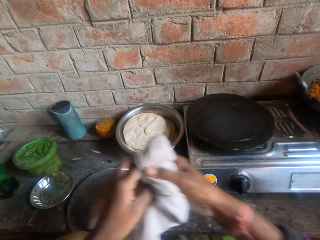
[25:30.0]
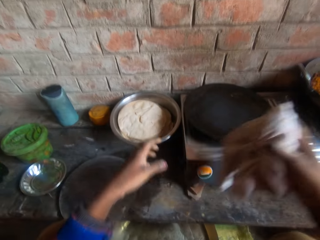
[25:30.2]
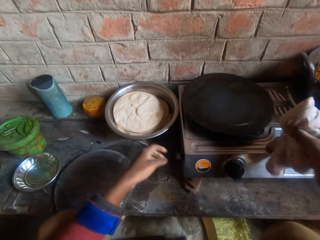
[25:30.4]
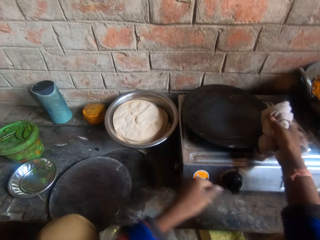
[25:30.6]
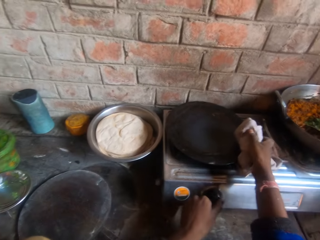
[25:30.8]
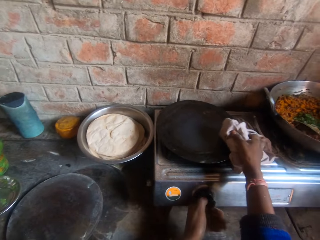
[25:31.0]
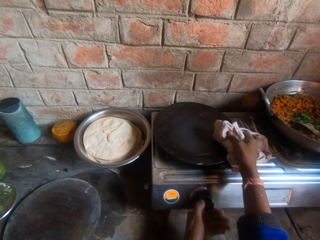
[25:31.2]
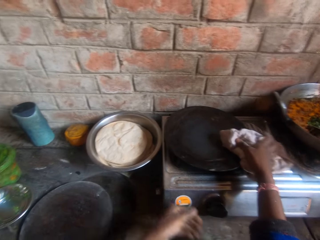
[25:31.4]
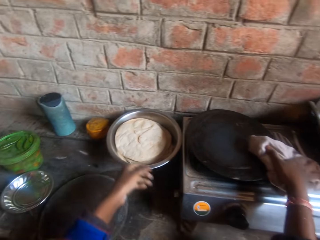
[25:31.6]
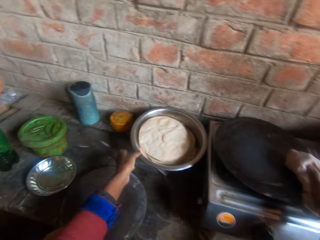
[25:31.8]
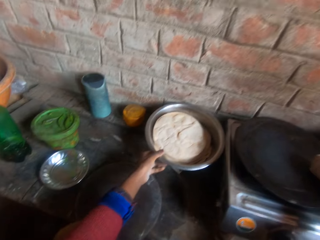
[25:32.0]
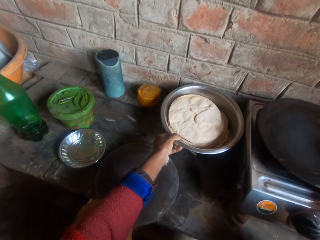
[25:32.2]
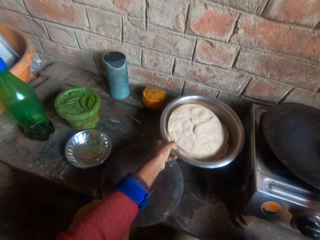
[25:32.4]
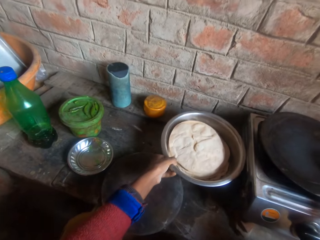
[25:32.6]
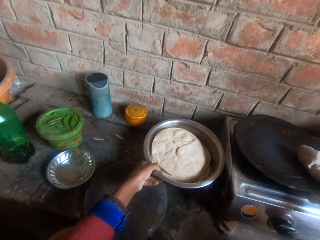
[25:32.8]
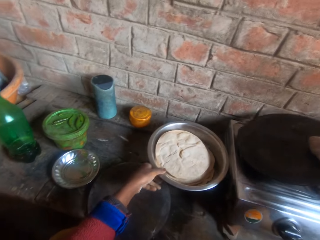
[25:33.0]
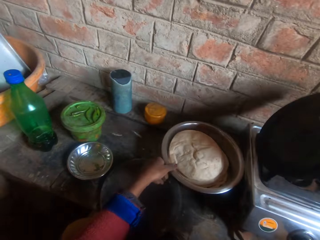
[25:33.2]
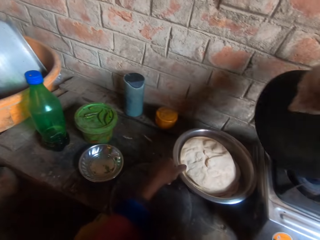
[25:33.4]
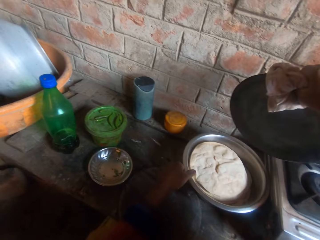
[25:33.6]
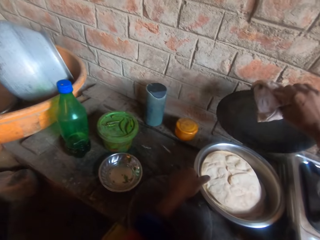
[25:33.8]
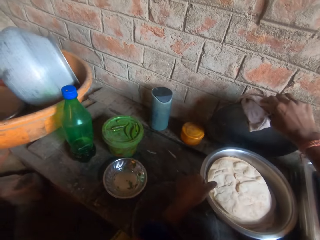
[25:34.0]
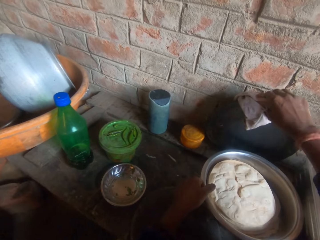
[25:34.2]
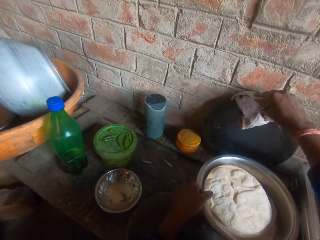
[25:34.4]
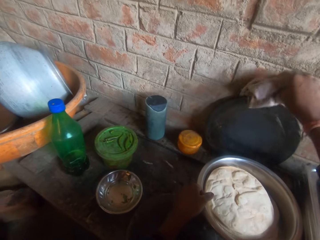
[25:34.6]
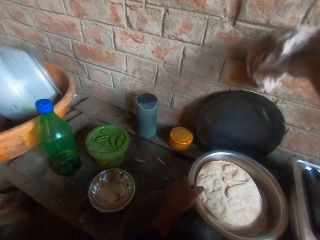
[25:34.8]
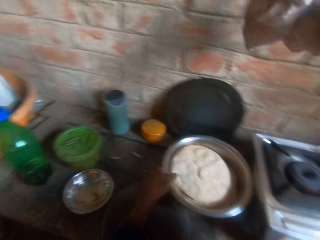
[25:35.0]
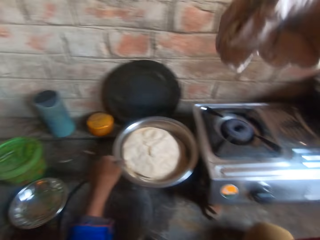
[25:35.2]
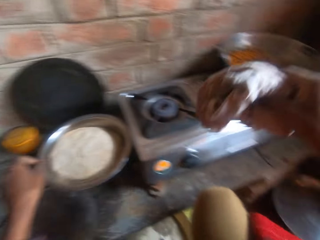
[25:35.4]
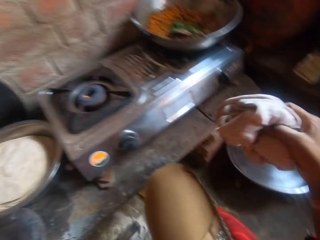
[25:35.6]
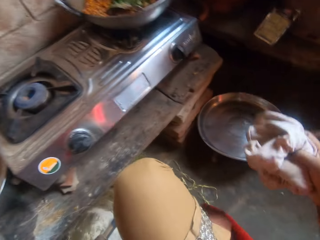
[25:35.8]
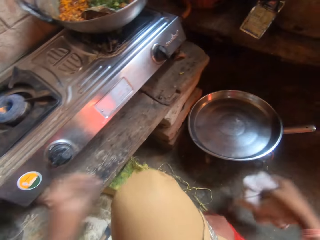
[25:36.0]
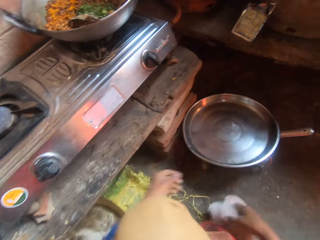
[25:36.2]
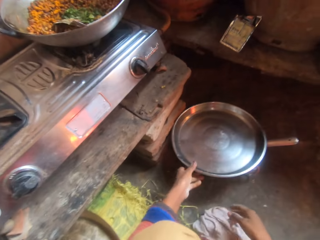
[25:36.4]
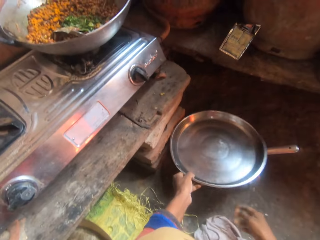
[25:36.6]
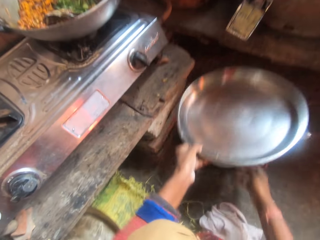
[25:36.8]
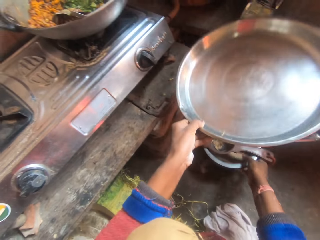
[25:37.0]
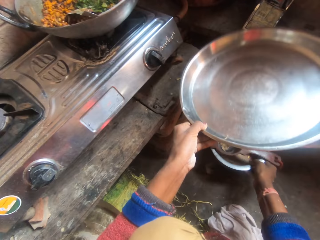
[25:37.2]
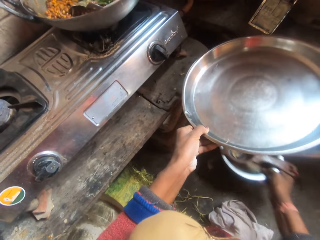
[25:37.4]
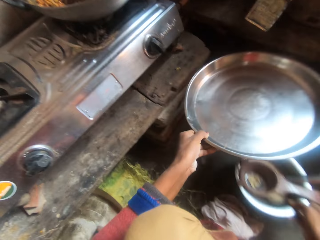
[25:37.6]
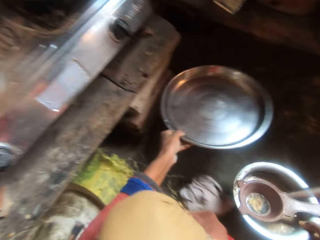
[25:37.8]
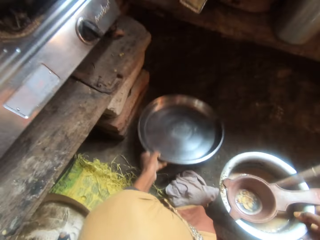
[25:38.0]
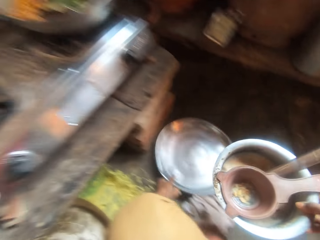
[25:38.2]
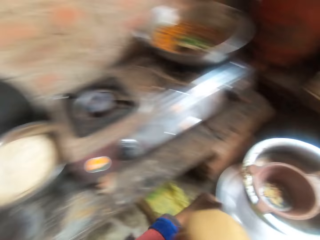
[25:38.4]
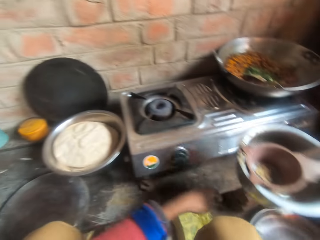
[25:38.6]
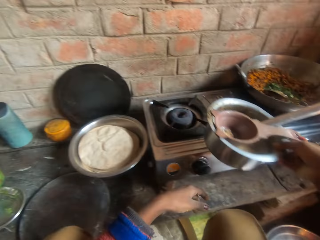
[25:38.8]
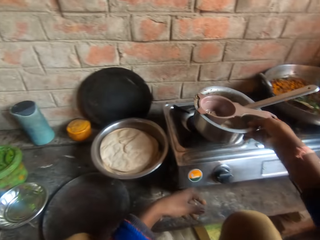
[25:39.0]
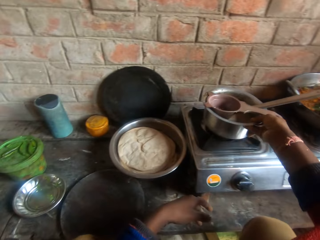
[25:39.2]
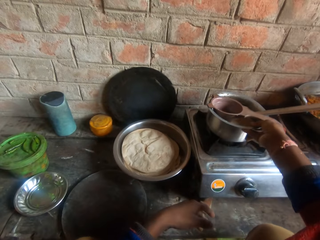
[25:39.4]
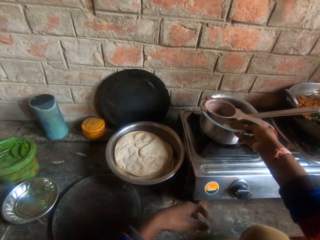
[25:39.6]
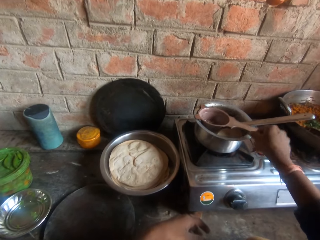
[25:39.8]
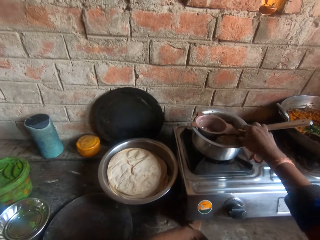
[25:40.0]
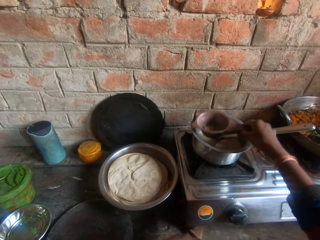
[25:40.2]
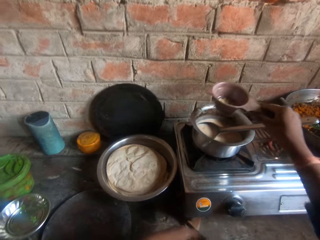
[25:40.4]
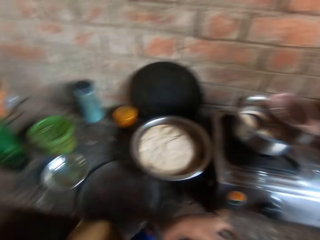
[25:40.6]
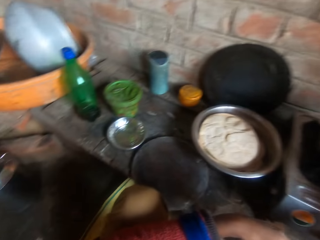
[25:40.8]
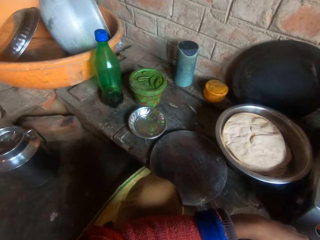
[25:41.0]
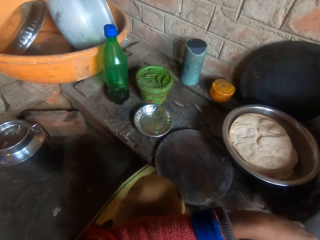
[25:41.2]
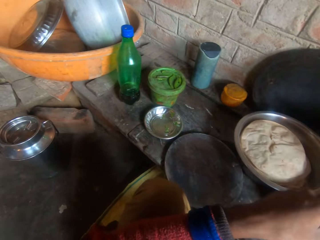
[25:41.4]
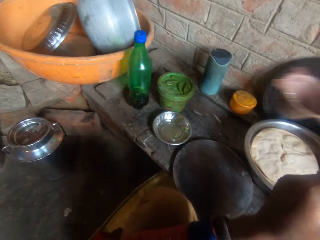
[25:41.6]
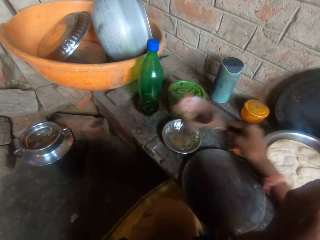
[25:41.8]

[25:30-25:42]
The camera wearer switches the cloth or towel to the other hand. She removes the frypan on the stove with the cloth. She holds the frypan with the towel. She rotates the cooker power button. She pulls her hand off the cooker power button. She moves the steel bowl on the slab away from the wall with her hand. She puts the frypan behind the steel bowl. She pulls the towel off the frypan. She throws the cloth on the floor. She lifts the sauce pot cover on the pot on the floor. She takes the pot on the floor. She places the pot cover on the floor. She places the pot on the stove. She removes a scooper in the pot.

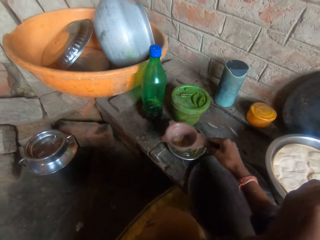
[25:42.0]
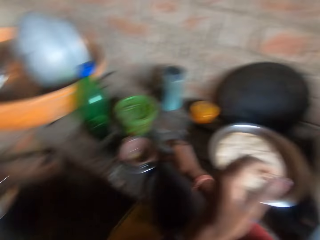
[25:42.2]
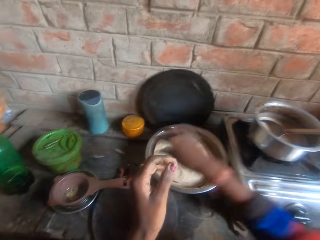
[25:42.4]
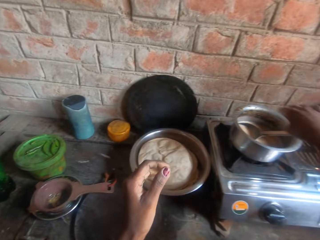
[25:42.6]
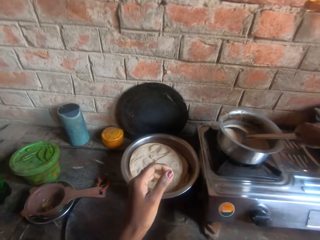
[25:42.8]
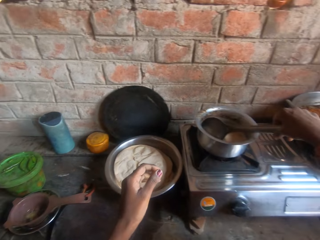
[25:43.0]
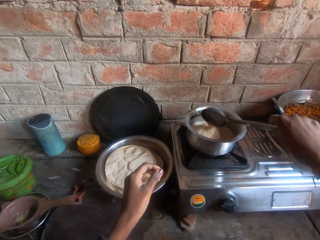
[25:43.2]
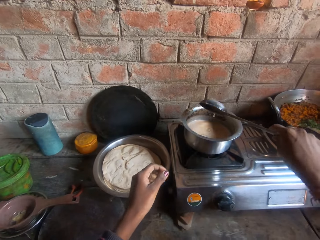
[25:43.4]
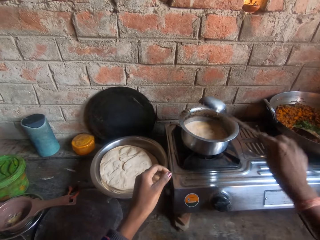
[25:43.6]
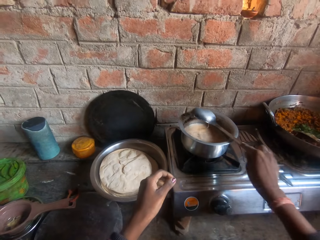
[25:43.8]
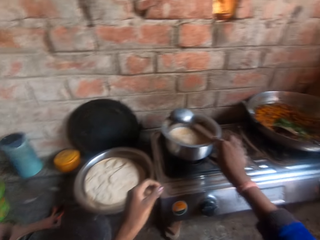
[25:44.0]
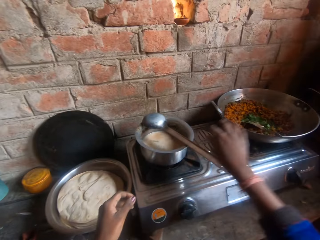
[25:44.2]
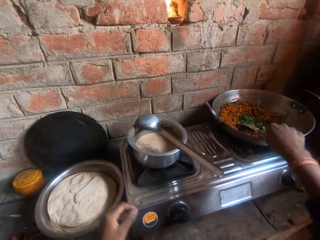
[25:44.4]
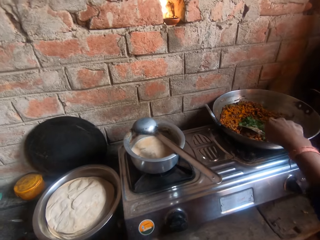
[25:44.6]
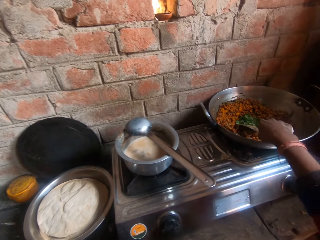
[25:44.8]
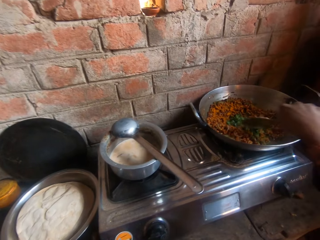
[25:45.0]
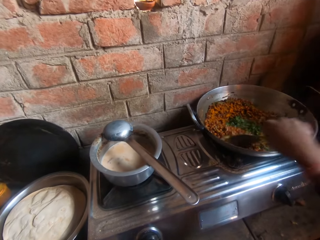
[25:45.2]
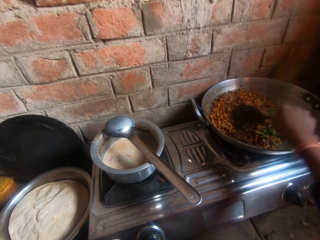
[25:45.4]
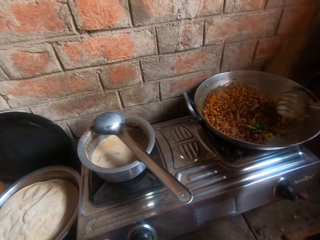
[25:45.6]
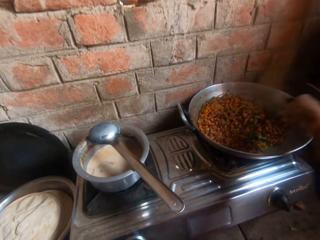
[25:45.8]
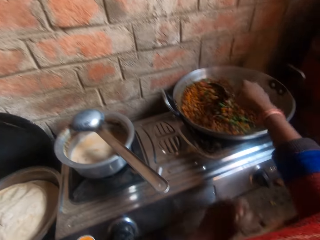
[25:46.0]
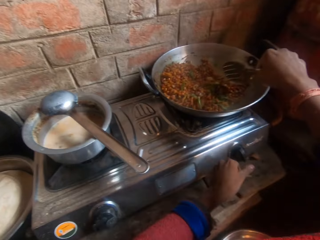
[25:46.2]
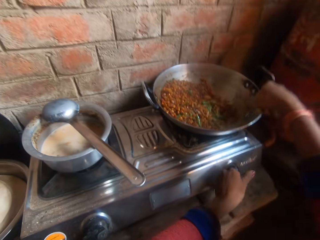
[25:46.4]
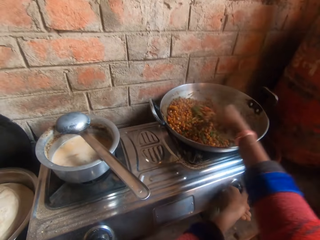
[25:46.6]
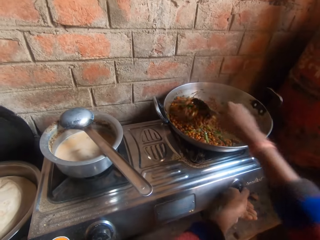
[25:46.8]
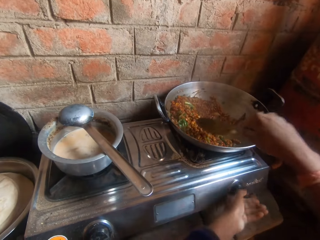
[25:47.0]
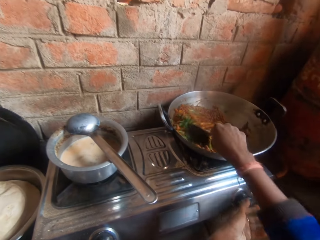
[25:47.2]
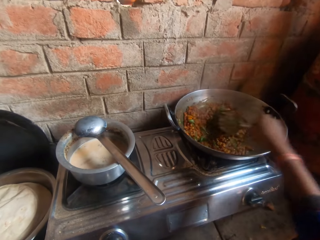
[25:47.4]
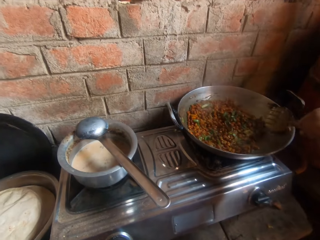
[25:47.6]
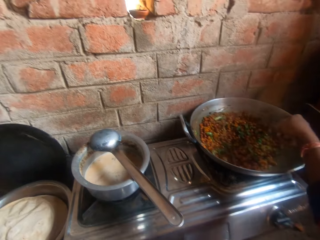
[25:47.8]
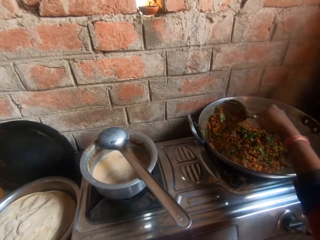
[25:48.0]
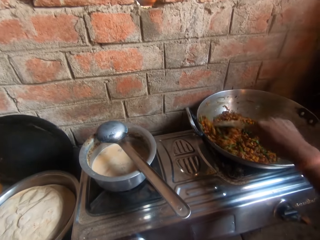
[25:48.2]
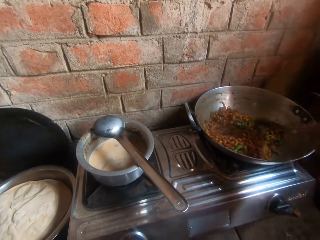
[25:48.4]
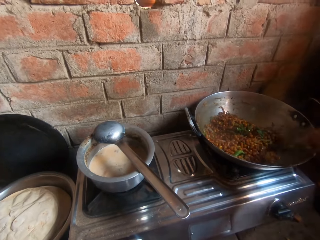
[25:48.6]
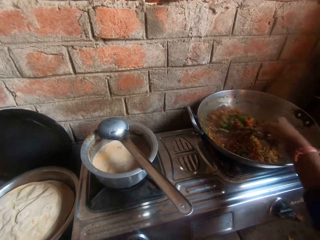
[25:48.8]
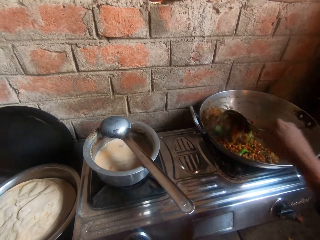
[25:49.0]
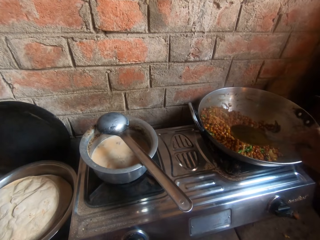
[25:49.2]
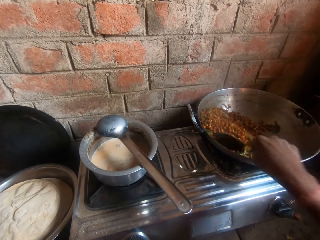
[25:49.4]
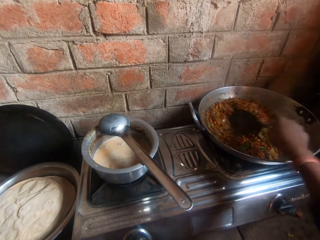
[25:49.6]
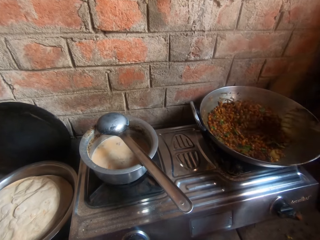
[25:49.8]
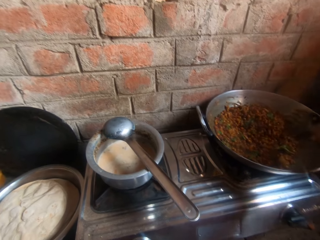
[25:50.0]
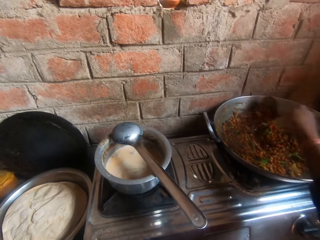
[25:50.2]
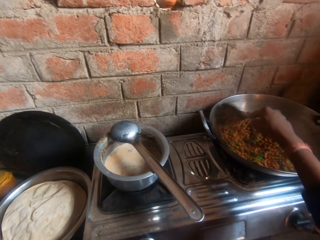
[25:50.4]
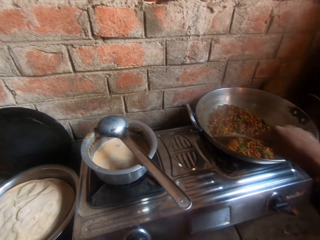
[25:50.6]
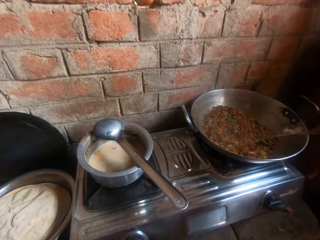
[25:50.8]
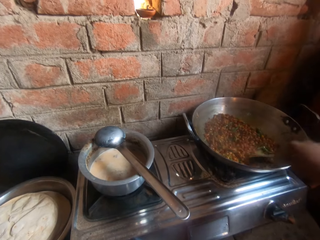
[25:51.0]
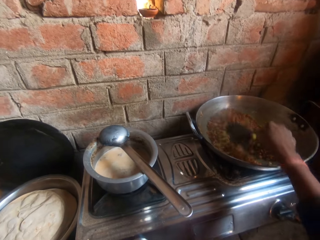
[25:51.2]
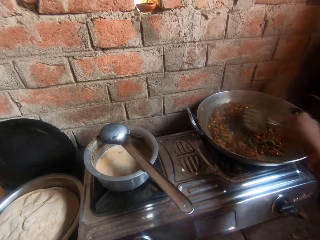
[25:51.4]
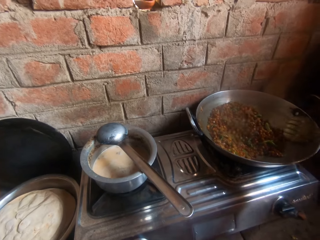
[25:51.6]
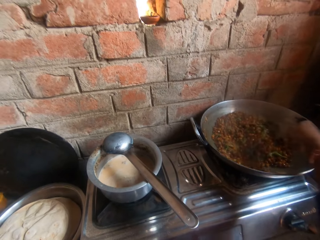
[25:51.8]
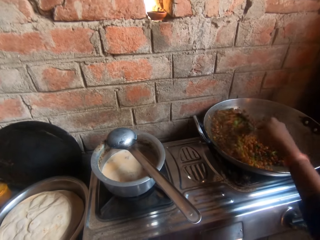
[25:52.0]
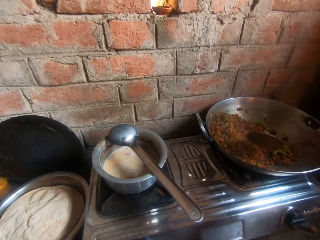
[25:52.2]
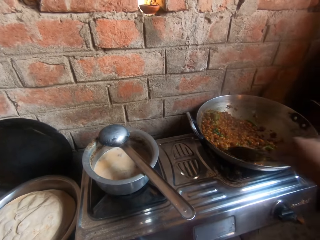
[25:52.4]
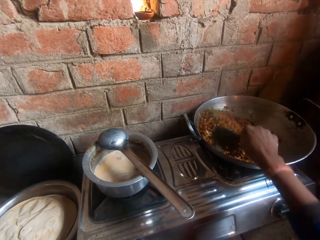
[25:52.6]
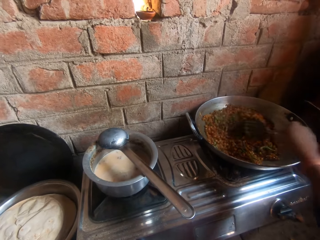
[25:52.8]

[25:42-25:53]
The camera wearer places the scooper on the slab. She stirs the soup in the pot with a spoon. She picks a ladle spoon from the pot. She empties tea from the ladle spoon. She places the ladle spoon on the pot. She stirs sauce in the sauce pot with a spoon or slotted turner. She rotates the cooker power button. She mixes the food with the slotted turner. She pulls her hand off the power button. She mixes the food with the slotted turner.
